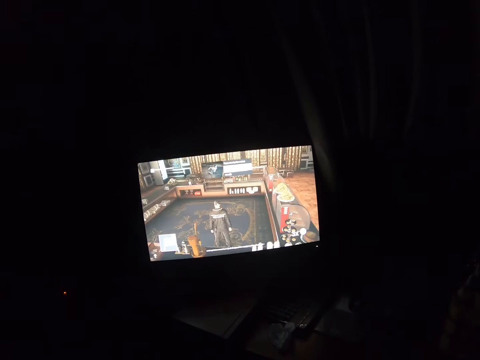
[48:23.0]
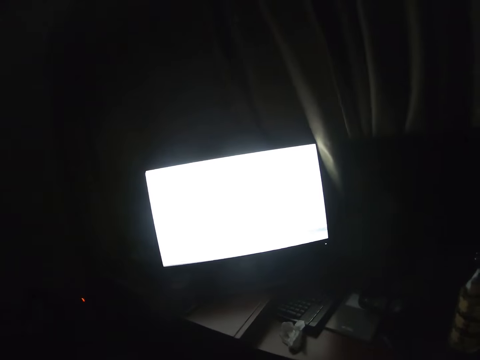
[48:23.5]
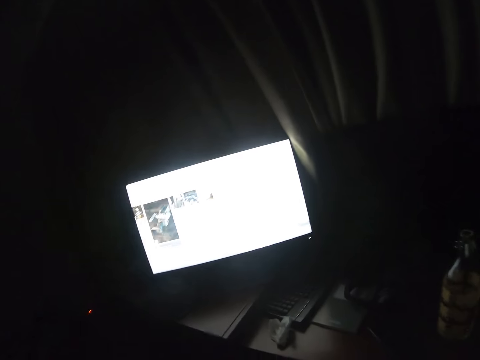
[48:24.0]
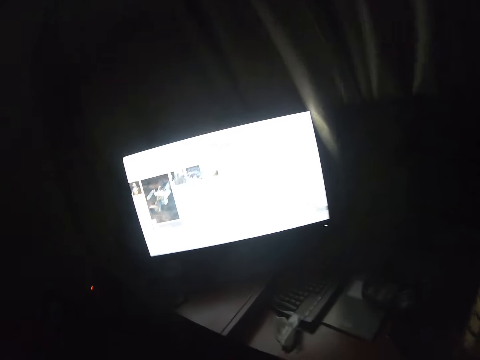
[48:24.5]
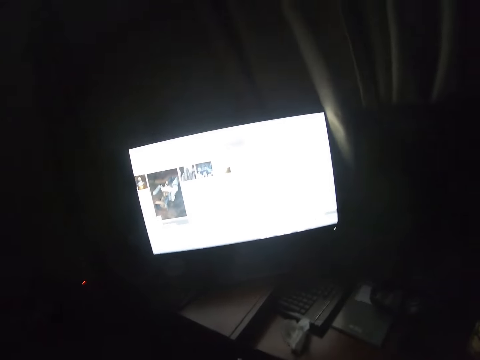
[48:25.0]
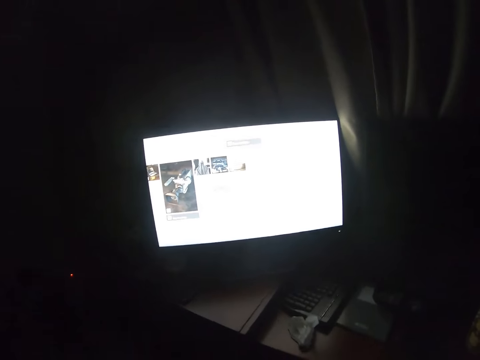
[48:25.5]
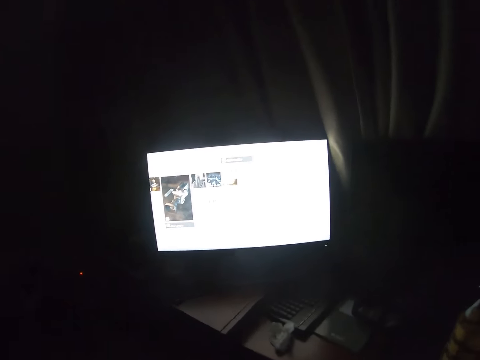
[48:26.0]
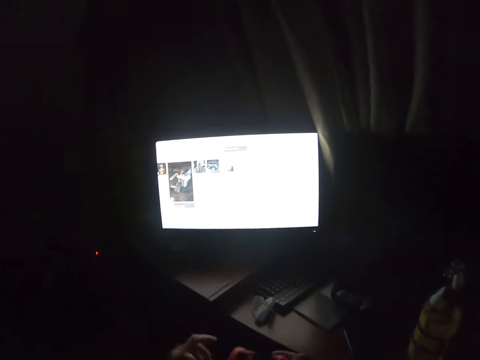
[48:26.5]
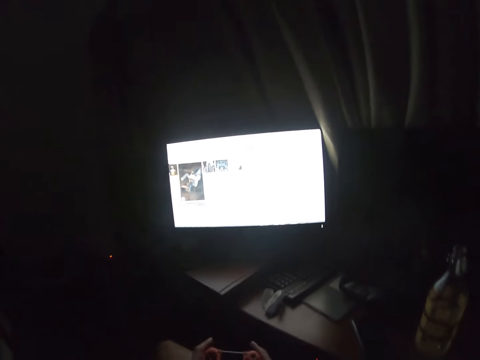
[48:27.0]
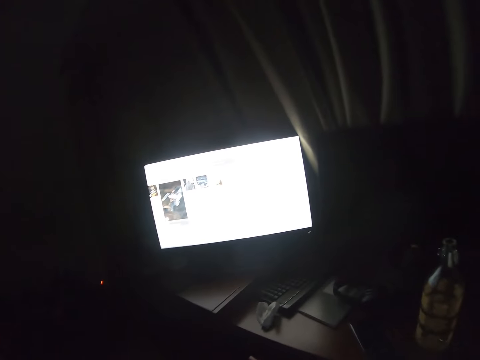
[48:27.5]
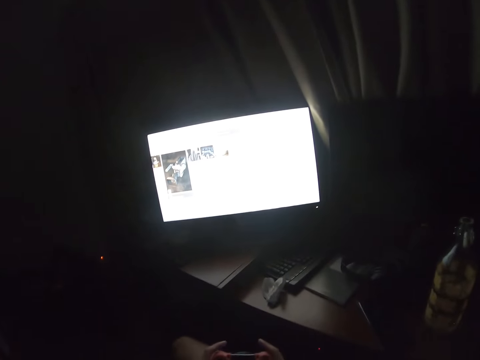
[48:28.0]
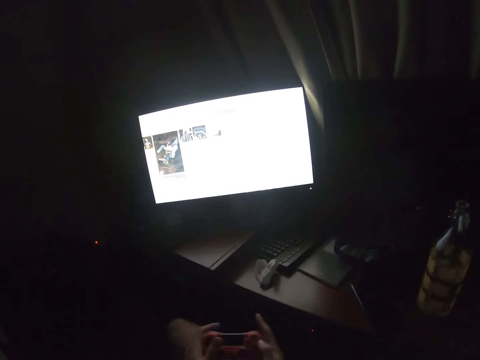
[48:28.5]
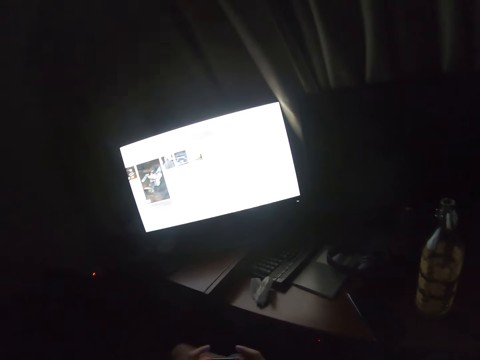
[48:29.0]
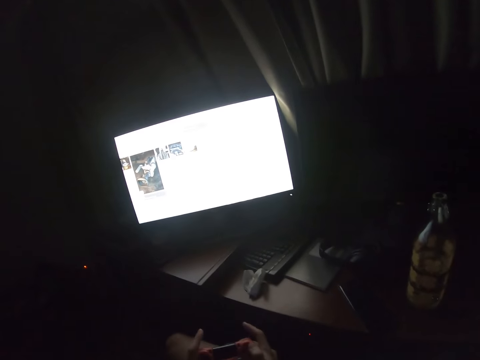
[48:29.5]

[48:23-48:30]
The camera wearer changes the screen.

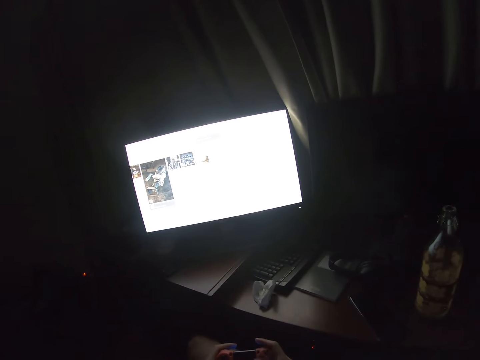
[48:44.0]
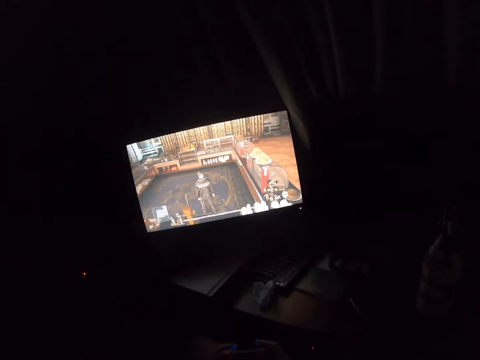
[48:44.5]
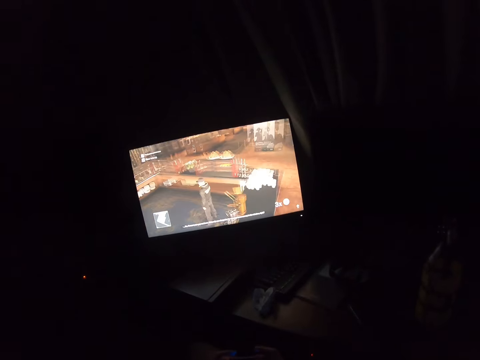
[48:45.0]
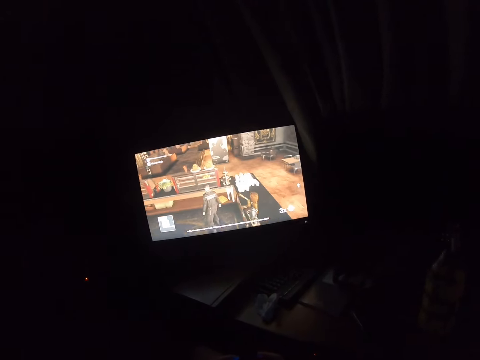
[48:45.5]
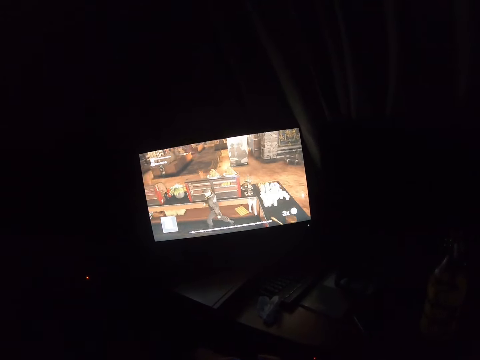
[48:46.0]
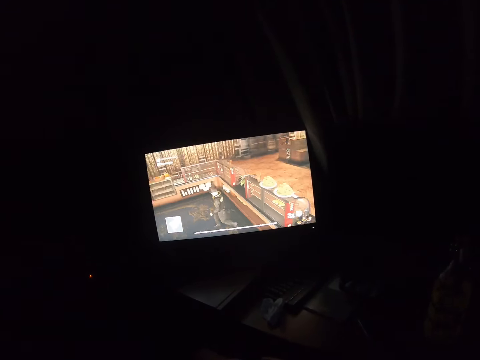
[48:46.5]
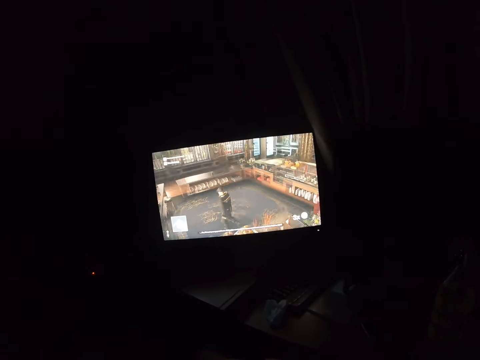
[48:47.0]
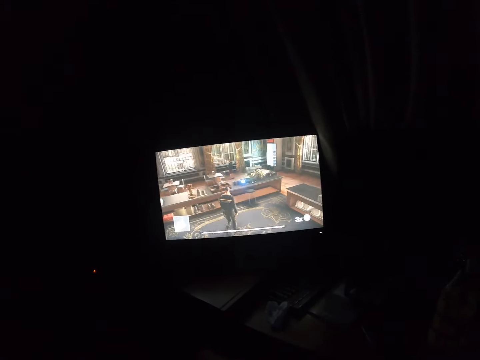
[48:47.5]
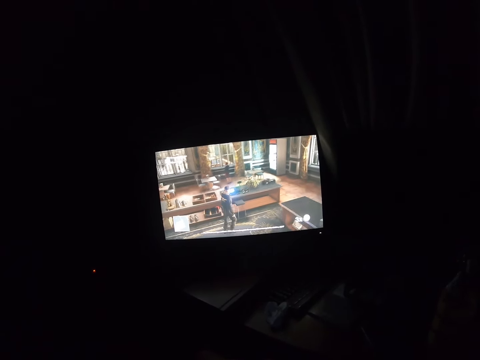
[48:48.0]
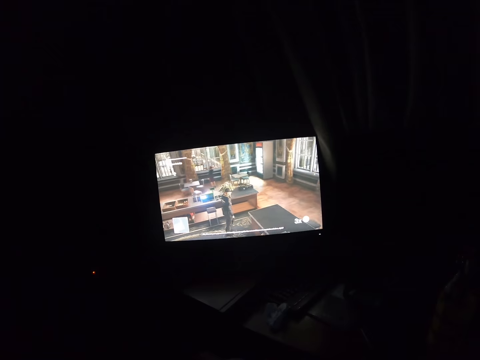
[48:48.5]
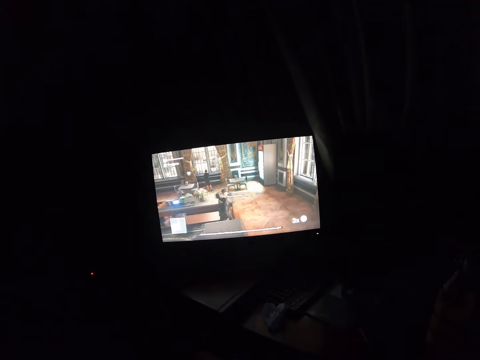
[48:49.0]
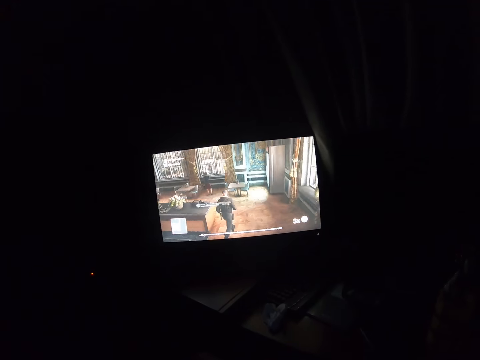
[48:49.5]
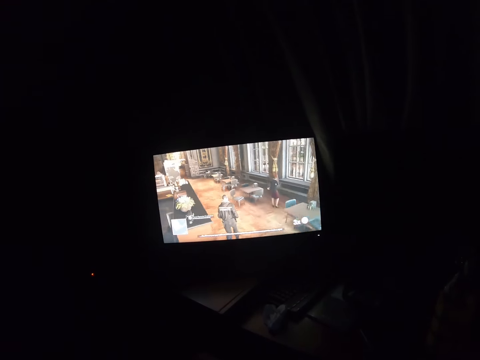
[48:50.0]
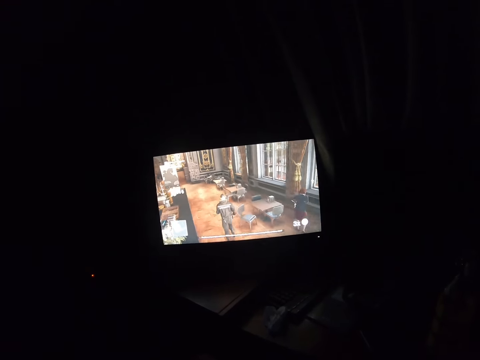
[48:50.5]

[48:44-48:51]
The camera wearer plays the video game.

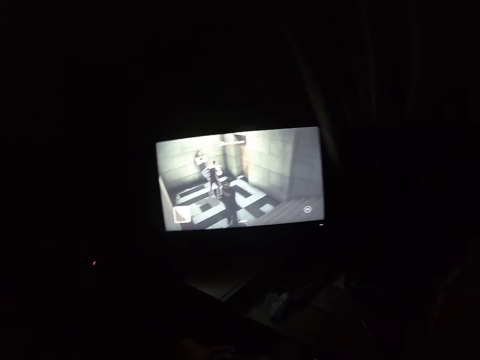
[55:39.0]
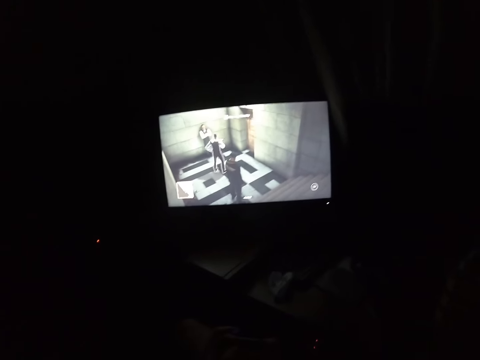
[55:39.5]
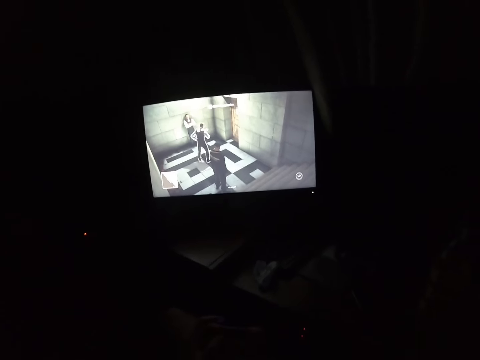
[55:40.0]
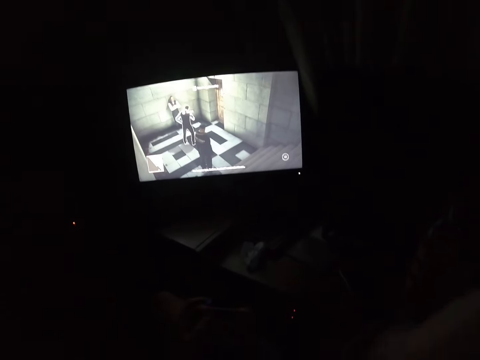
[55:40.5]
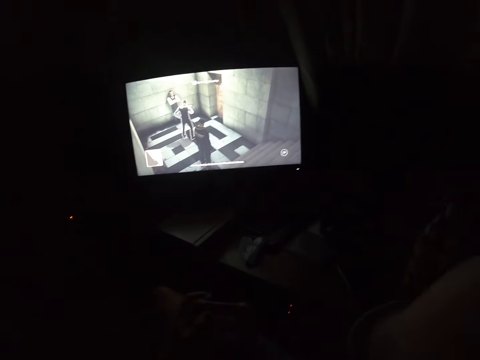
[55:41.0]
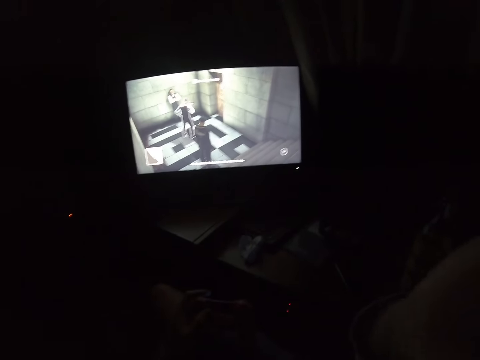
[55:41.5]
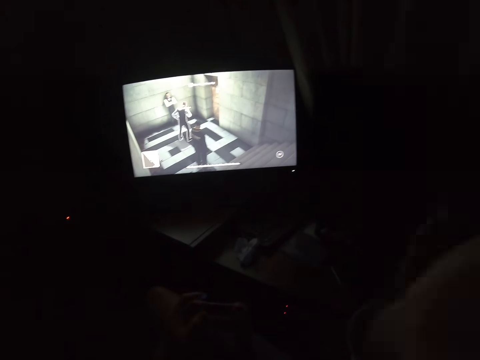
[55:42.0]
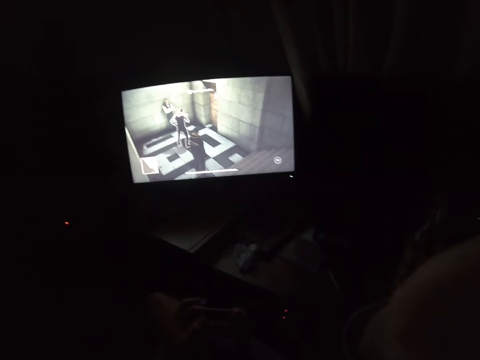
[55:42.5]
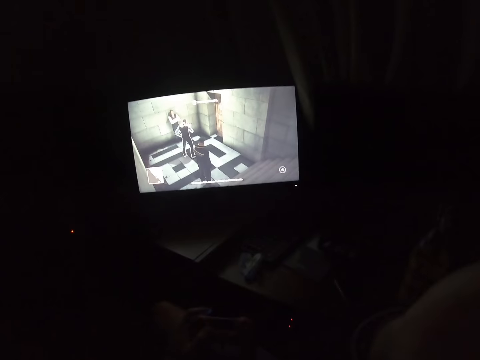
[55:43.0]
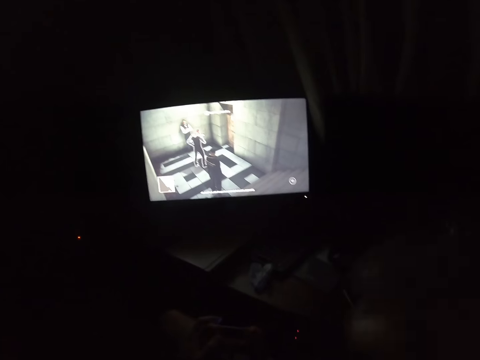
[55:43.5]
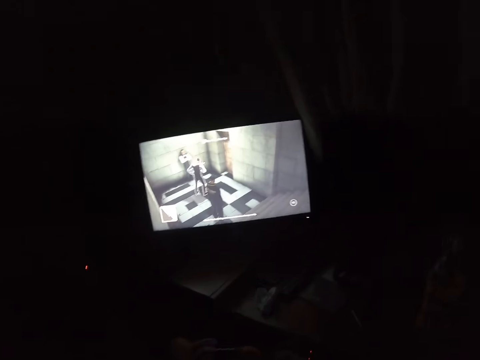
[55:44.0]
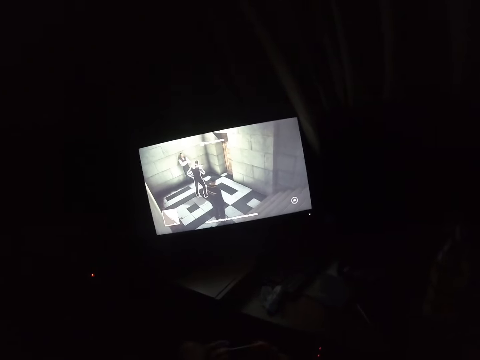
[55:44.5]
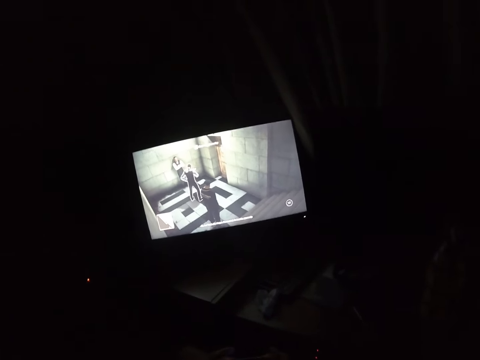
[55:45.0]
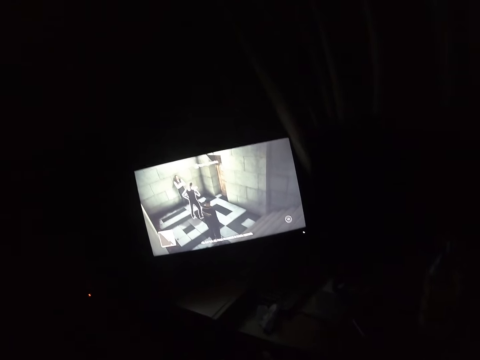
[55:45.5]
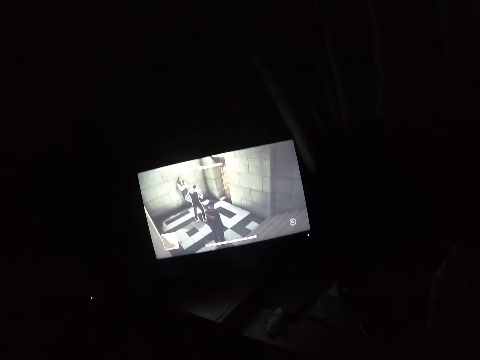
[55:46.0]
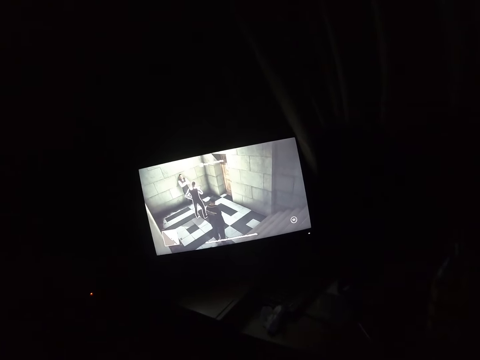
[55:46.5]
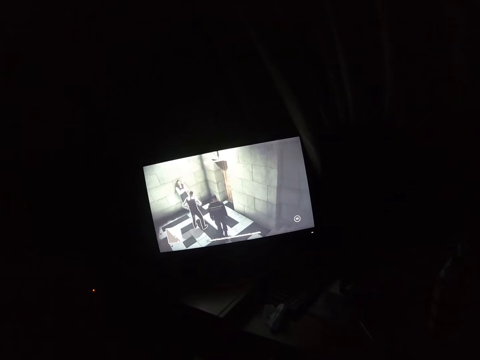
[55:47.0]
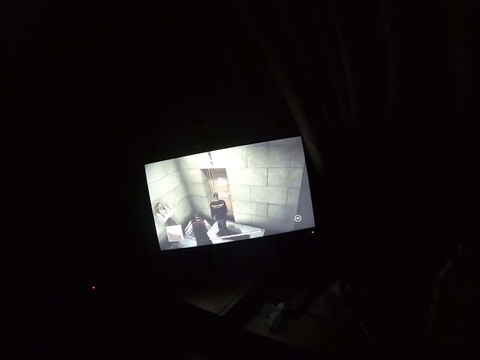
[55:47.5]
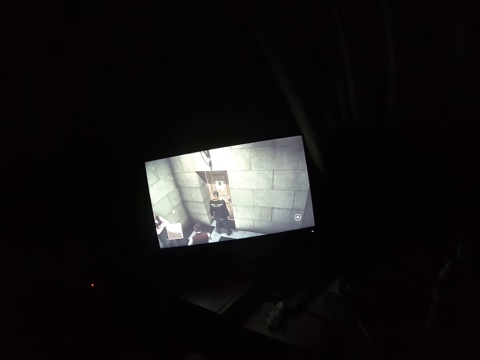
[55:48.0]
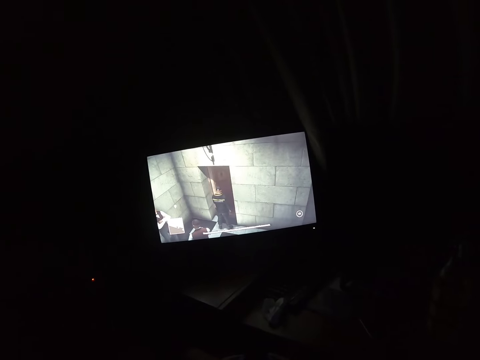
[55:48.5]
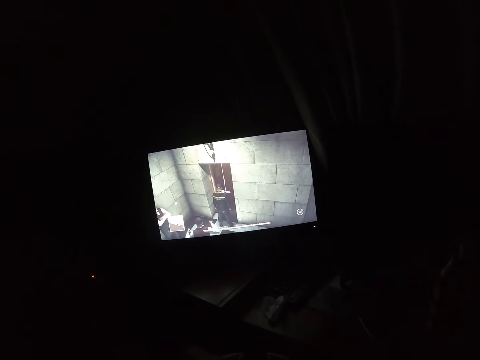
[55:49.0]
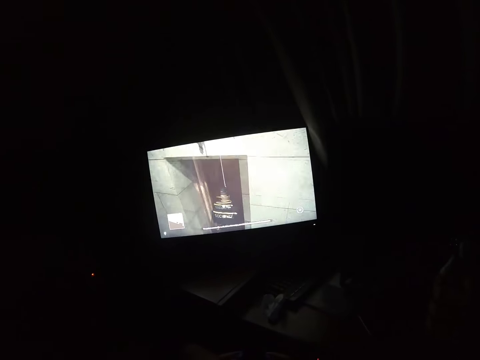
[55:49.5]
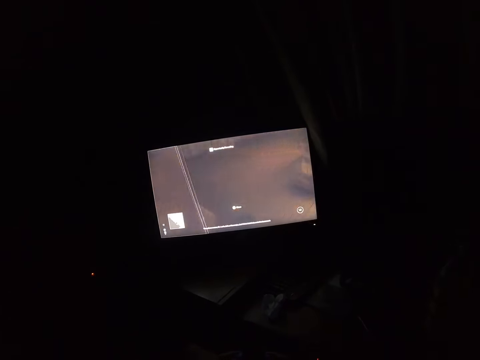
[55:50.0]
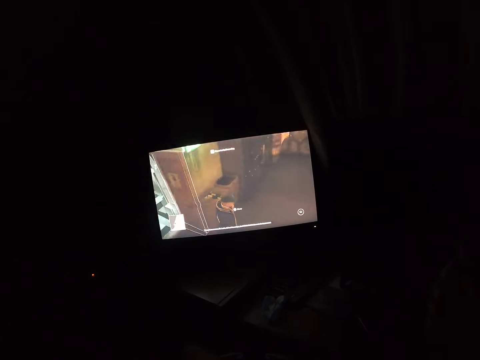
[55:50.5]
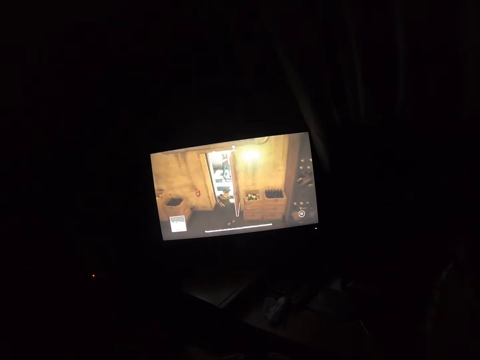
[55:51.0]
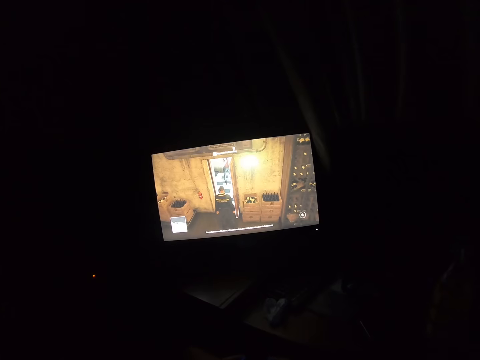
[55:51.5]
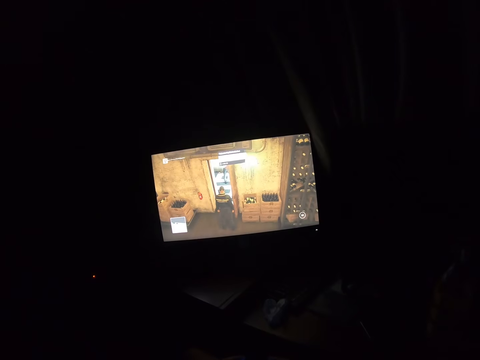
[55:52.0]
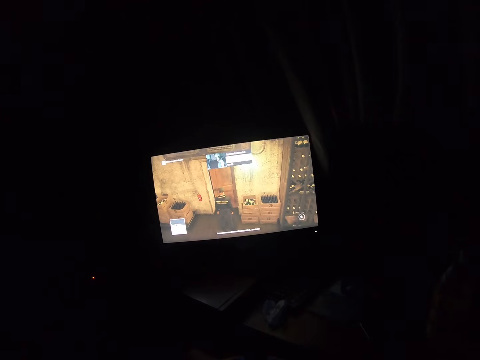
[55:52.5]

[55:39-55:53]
The camera wearer moves their hand. They play the video game.
